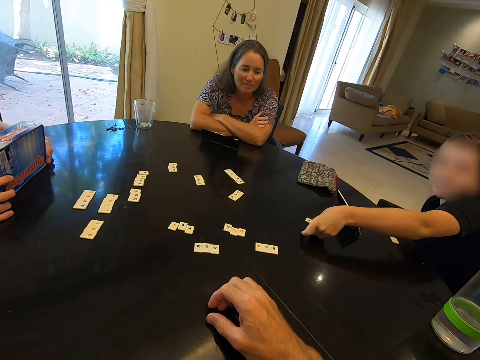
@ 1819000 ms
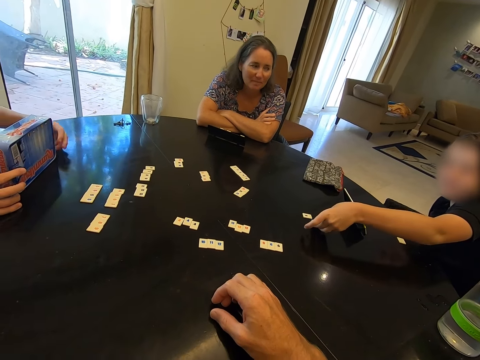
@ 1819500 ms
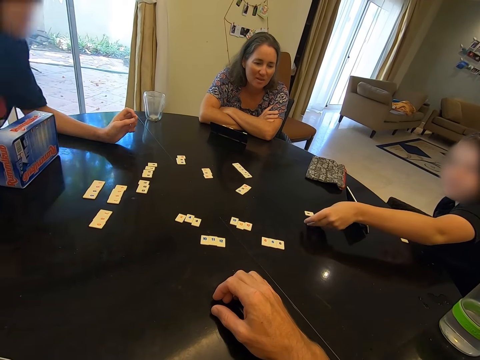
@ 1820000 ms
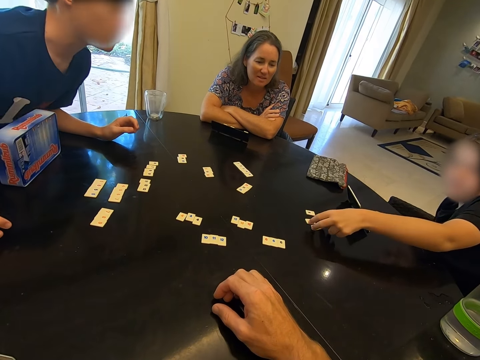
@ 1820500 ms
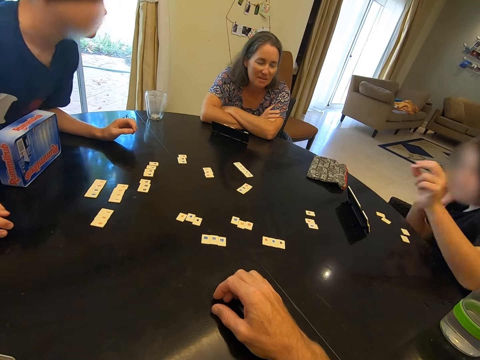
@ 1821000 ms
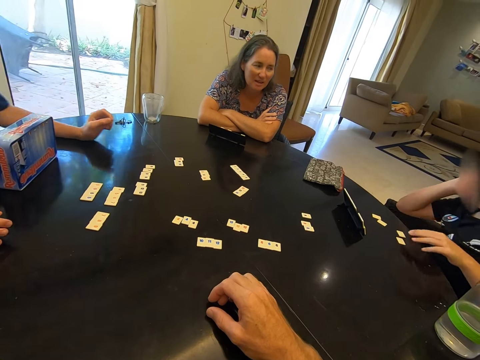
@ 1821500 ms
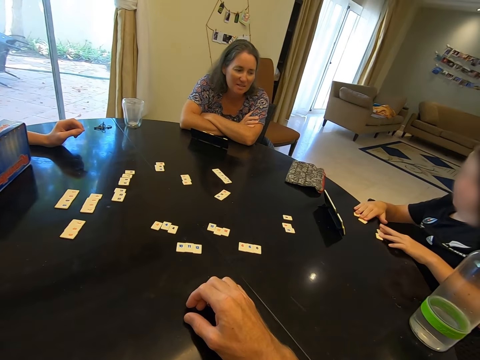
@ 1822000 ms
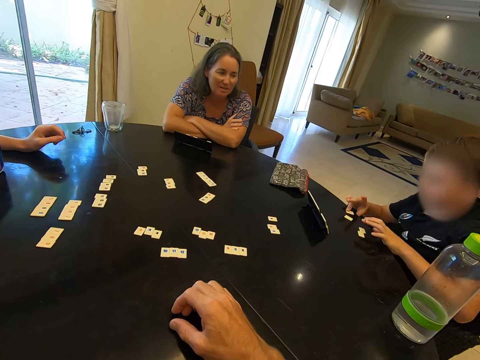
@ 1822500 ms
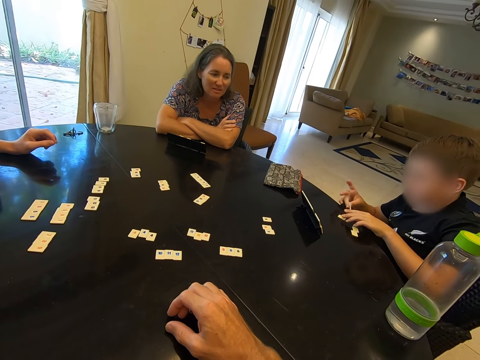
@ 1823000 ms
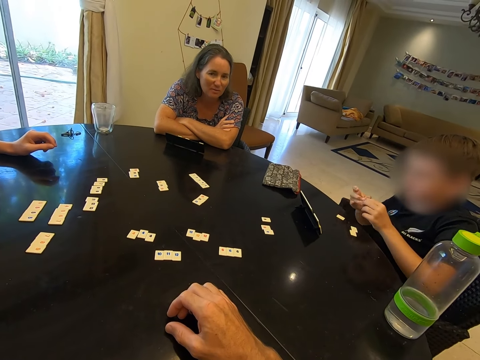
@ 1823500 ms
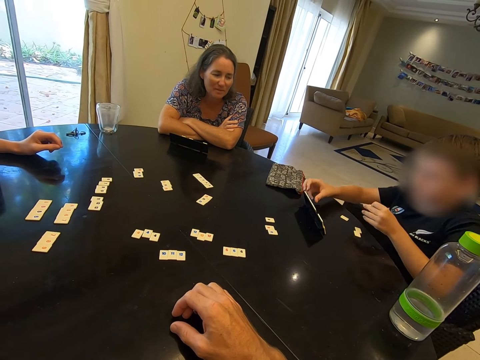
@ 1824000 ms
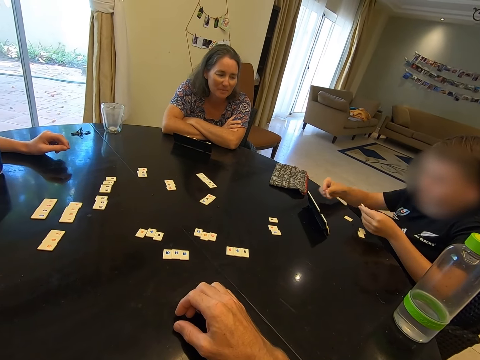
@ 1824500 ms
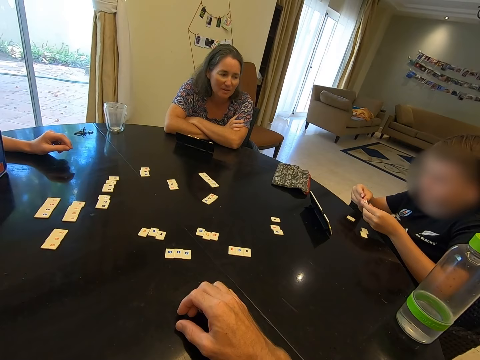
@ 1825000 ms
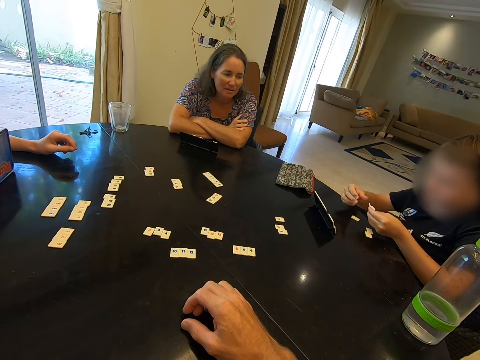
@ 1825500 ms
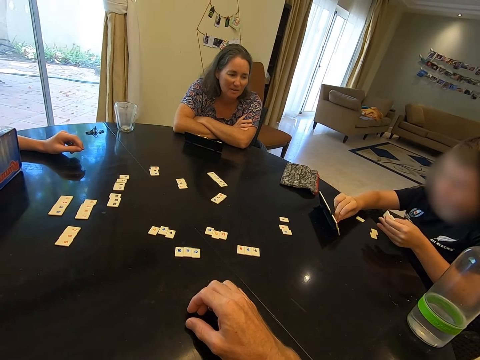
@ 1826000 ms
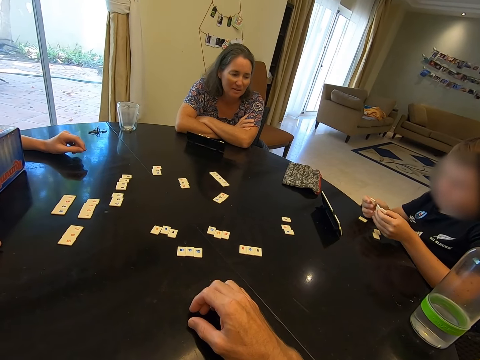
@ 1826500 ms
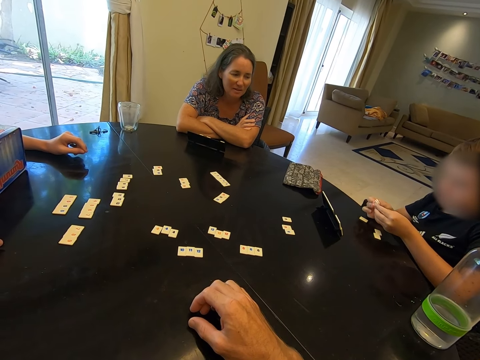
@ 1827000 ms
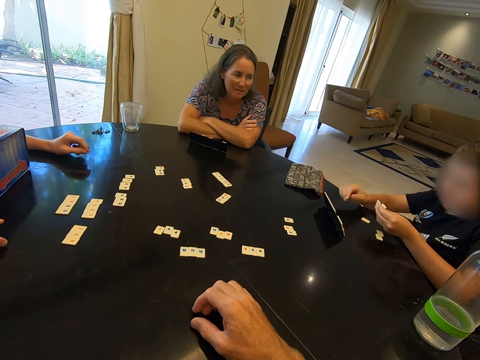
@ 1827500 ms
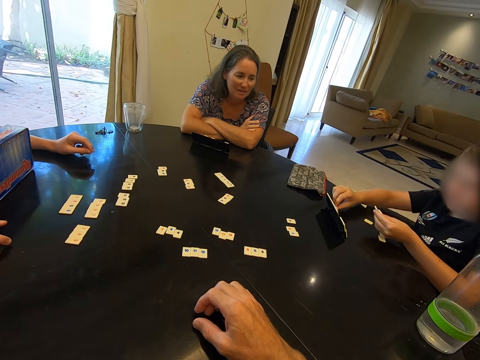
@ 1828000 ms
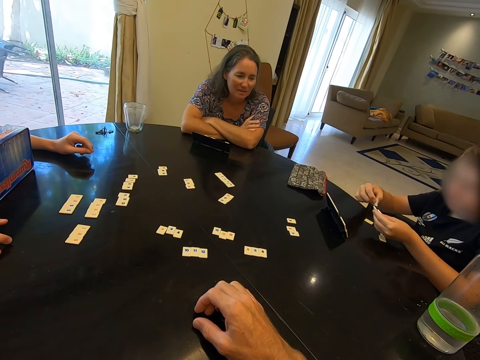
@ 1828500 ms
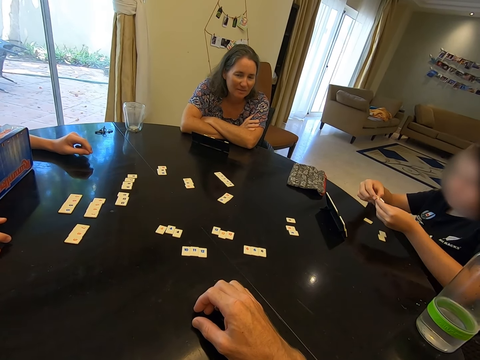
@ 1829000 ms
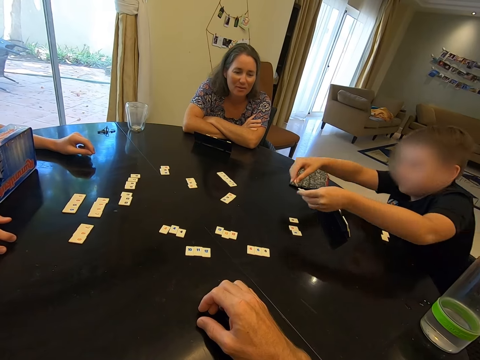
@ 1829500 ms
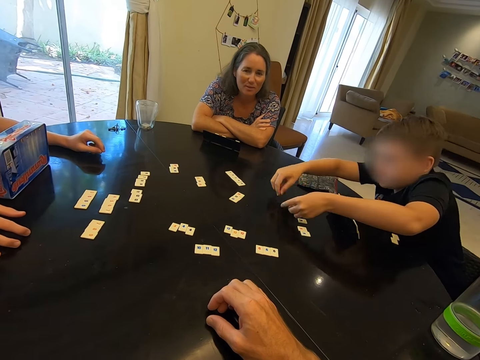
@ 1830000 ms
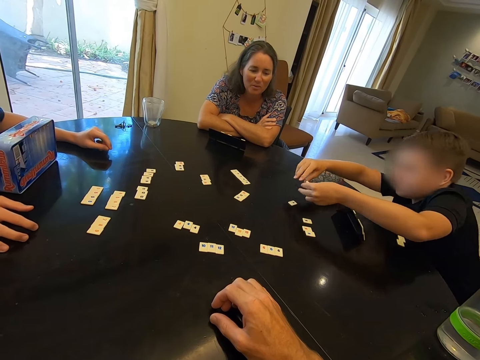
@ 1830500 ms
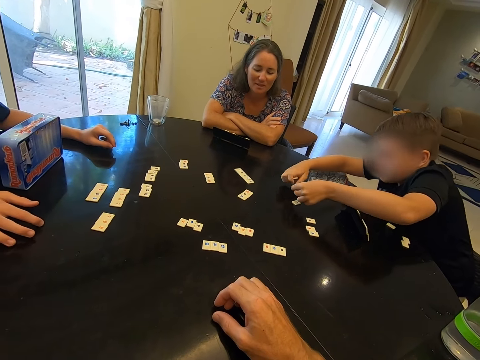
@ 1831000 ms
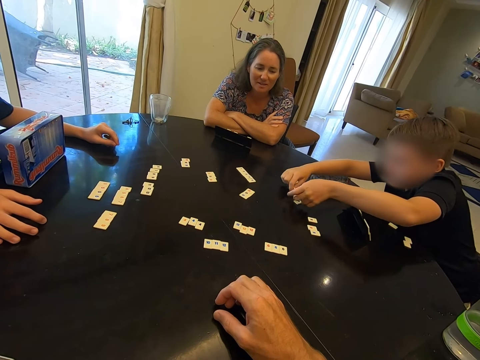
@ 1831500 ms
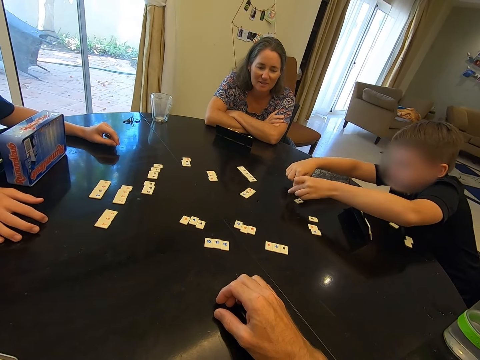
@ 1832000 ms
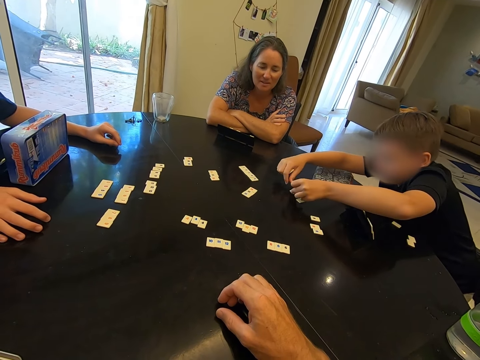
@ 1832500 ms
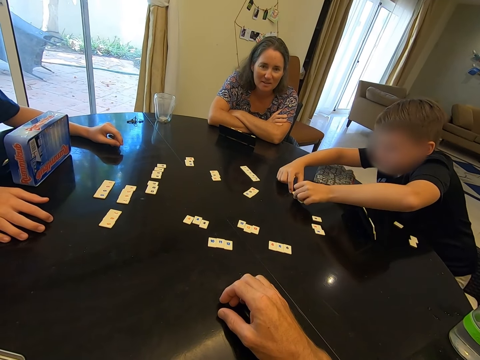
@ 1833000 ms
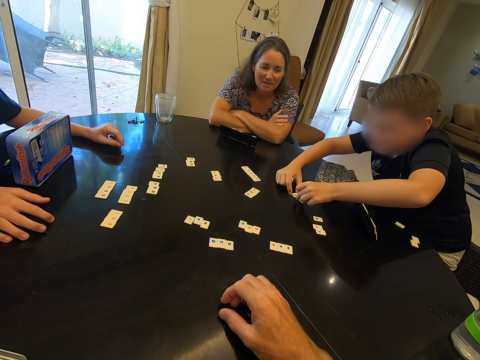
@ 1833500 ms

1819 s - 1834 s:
A person puts number tiles or scrabble tiles on a table. Another person leans on the table. The first person adjusts some scrabble tiles. The first person picks up a number tile from the table. The first person picks up a number tile from a slide or the scrabble rack. The first person holds the scrabble tiles together. The first person picks up a number tile from the slide. The first person holds the scrabble tiles together. The first person picks up a number tile from the slide. The first person holds the scrabble tiles together. The first person arranges the number tiles on the table.

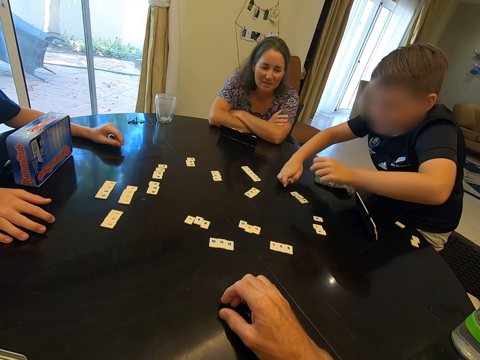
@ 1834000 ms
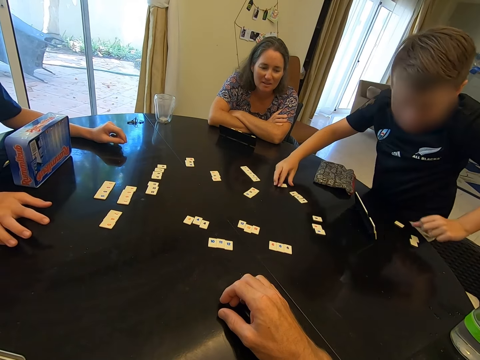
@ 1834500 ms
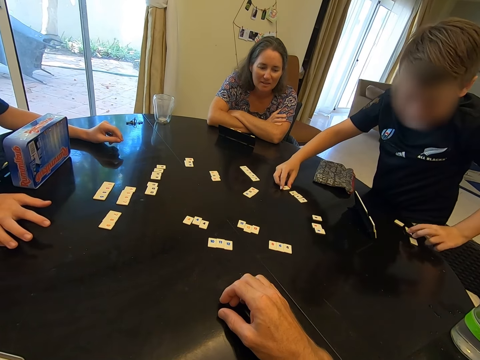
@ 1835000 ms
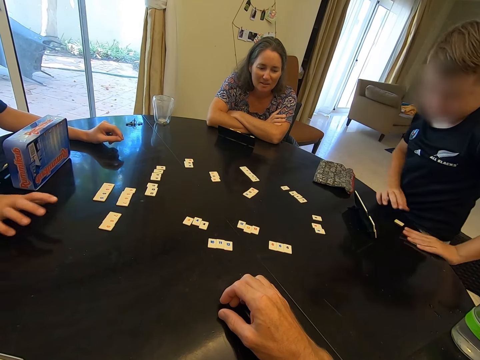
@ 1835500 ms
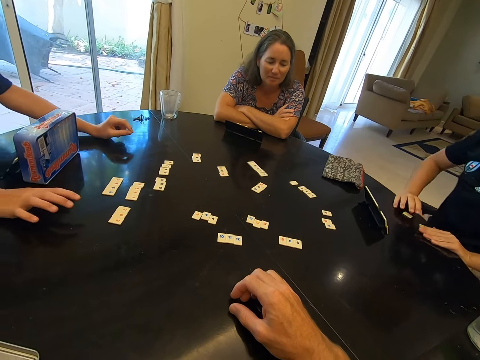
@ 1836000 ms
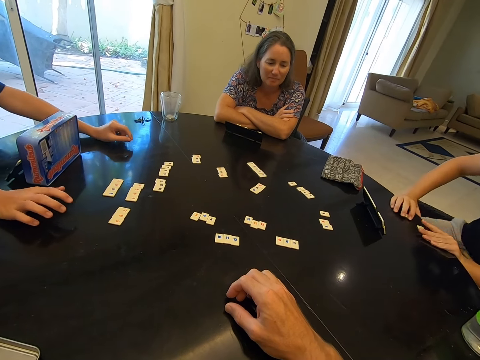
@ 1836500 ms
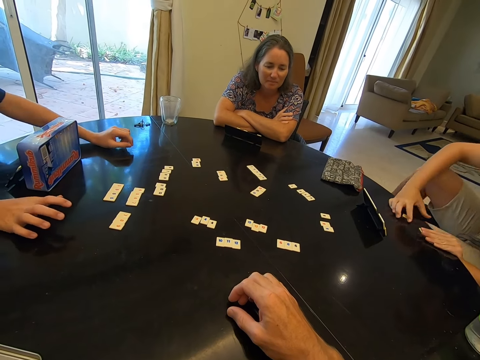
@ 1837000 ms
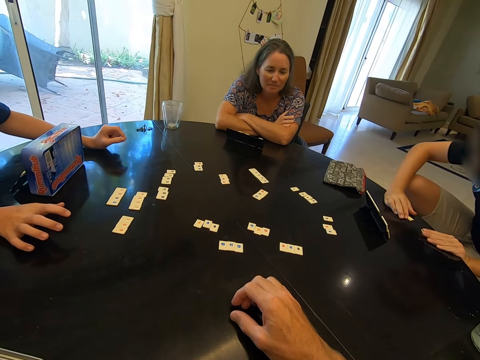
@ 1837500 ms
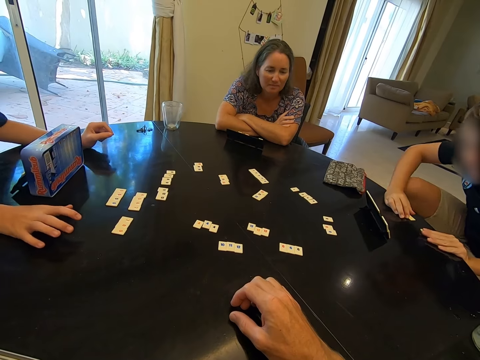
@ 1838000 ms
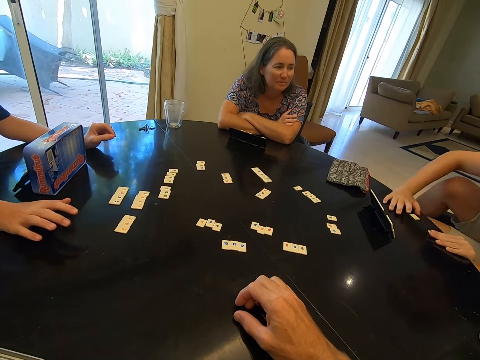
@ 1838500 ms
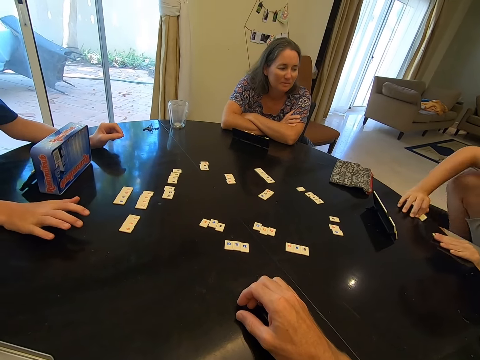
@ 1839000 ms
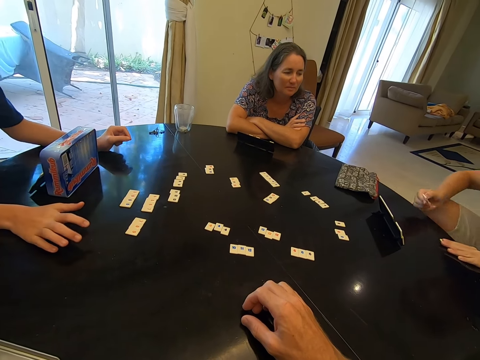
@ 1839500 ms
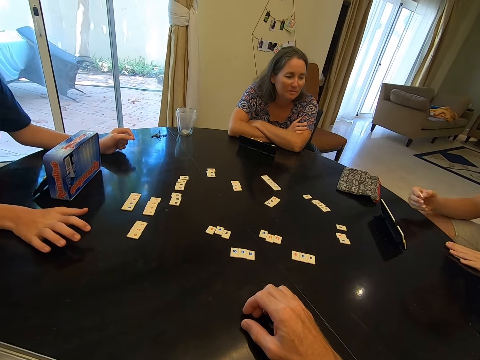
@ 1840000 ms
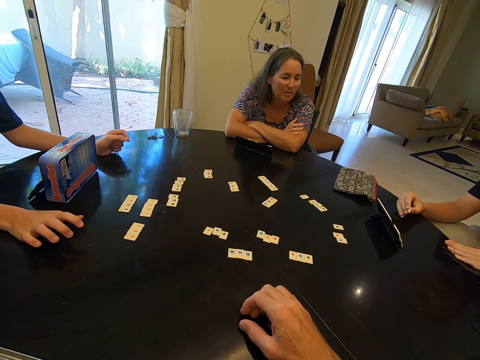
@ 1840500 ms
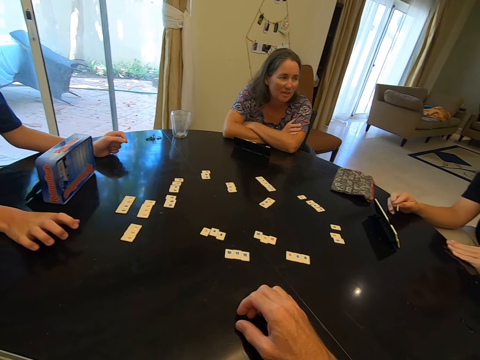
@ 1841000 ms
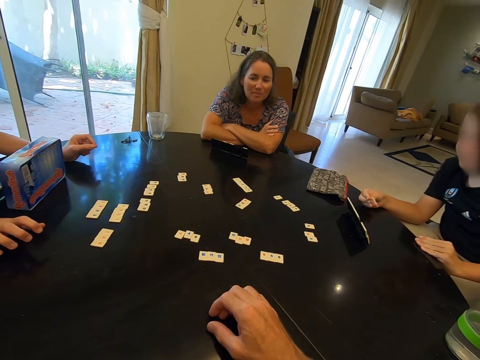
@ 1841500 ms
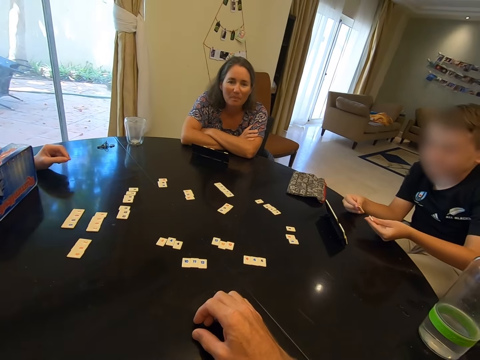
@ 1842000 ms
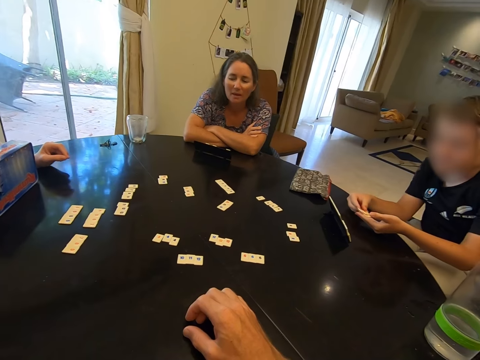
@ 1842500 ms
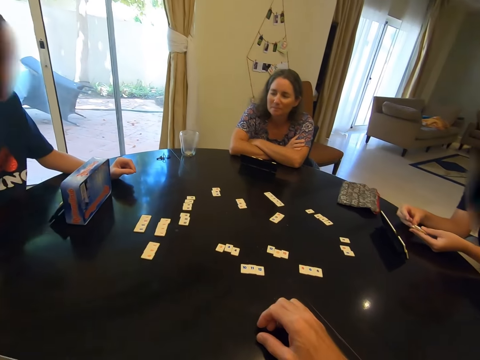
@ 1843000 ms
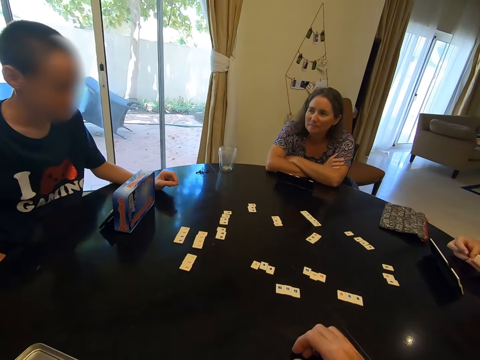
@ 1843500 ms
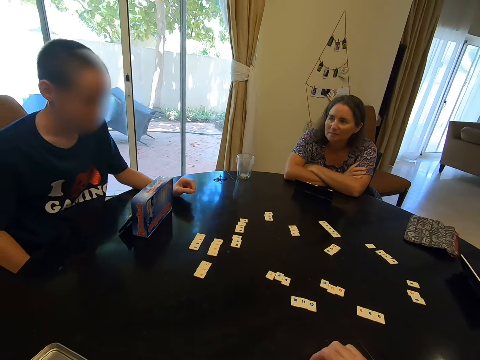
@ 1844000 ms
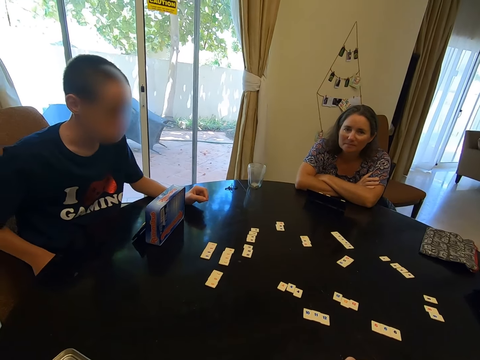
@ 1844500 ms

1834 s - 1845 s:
A person touches the scrabble tiles. The person picks up a number tile from the table. The person compares the scrabble tiles and examines the number tiles in his hands.
